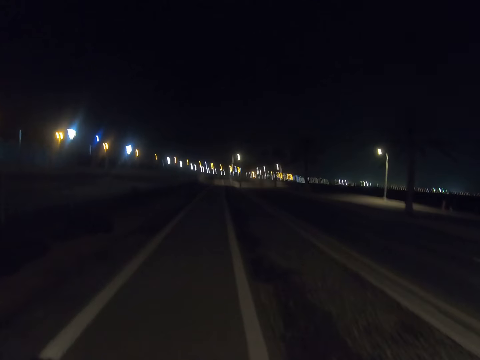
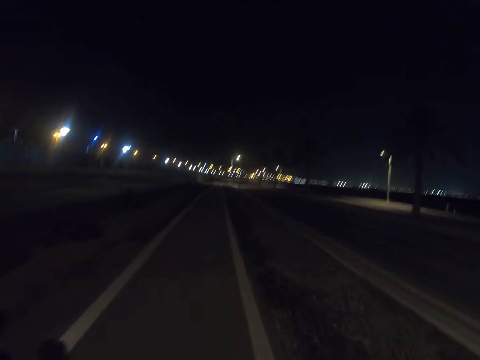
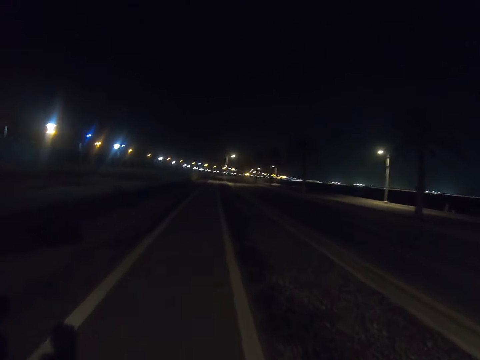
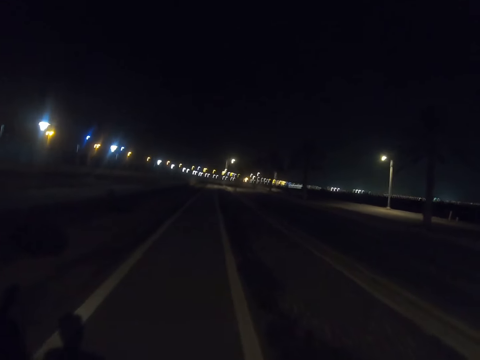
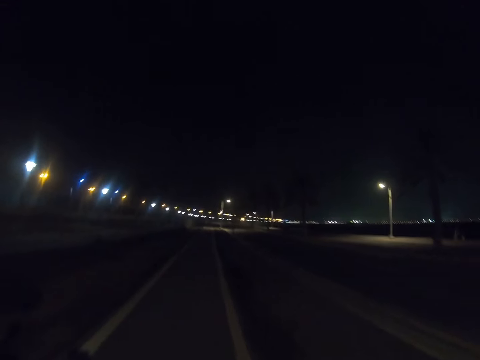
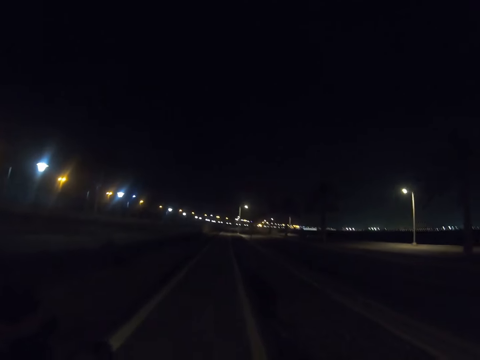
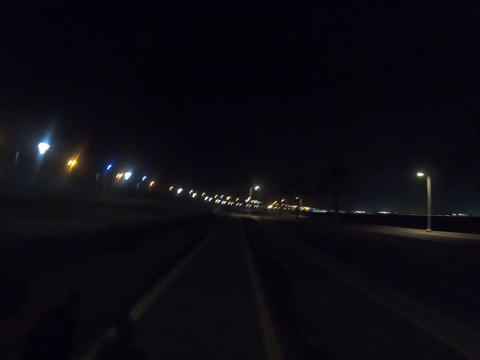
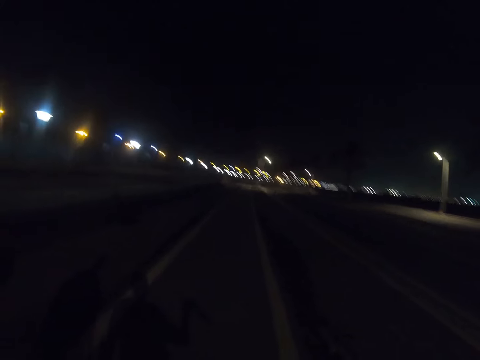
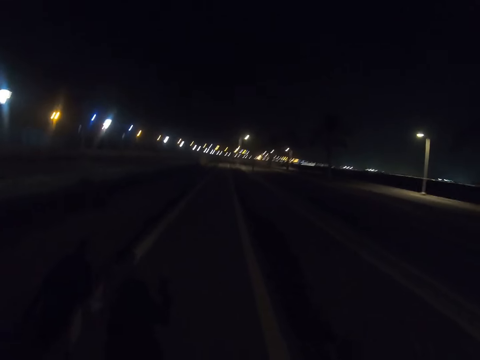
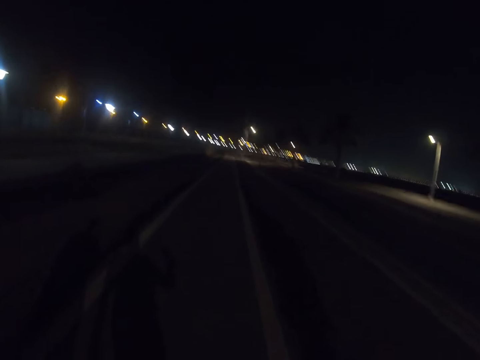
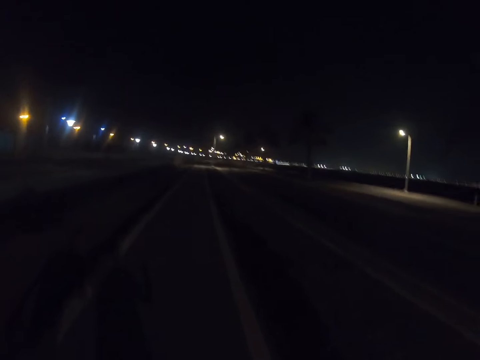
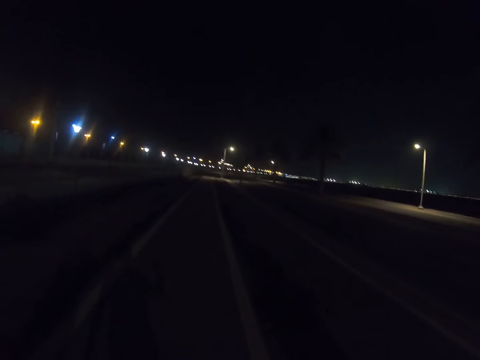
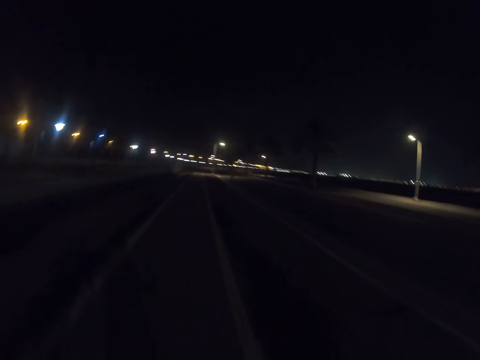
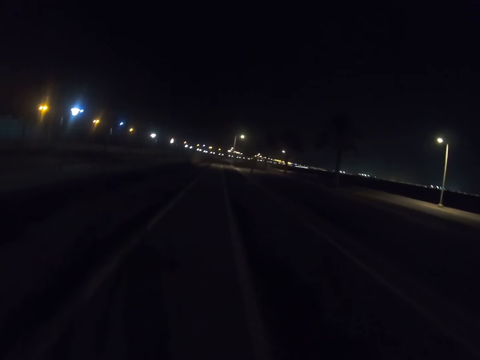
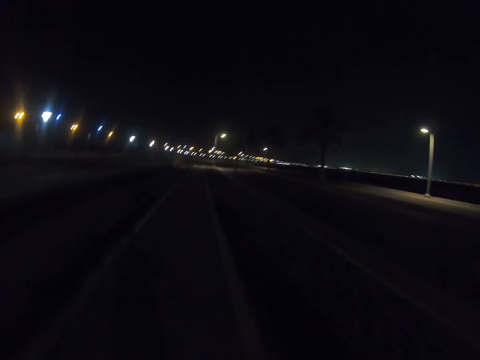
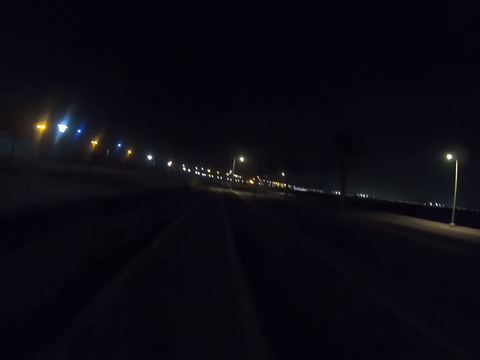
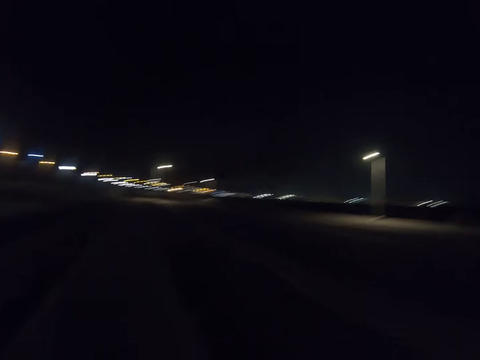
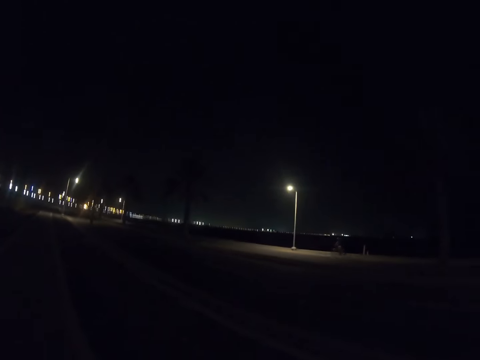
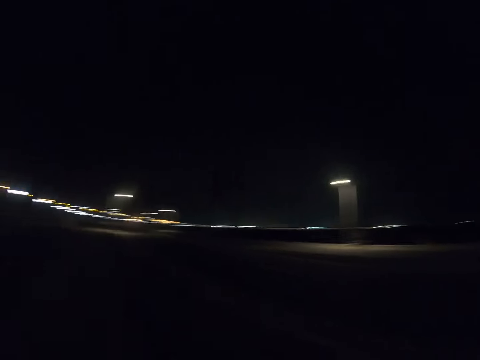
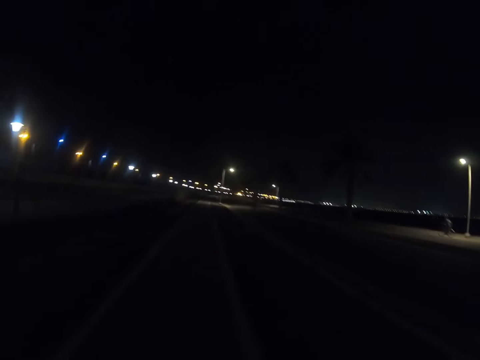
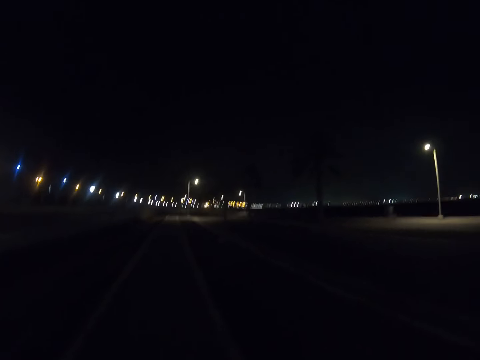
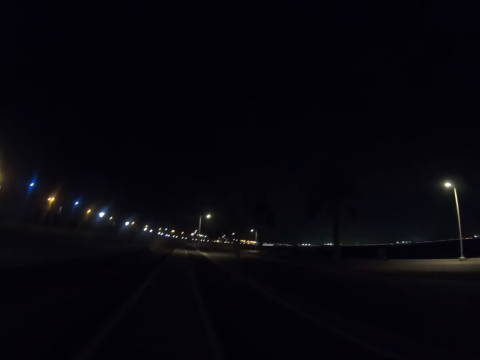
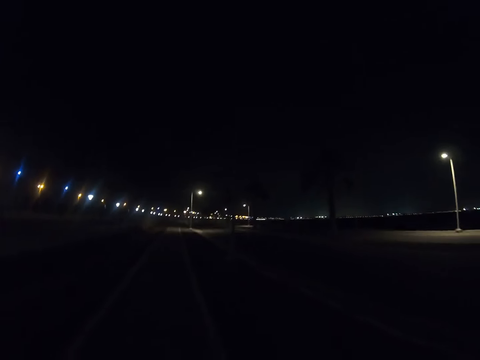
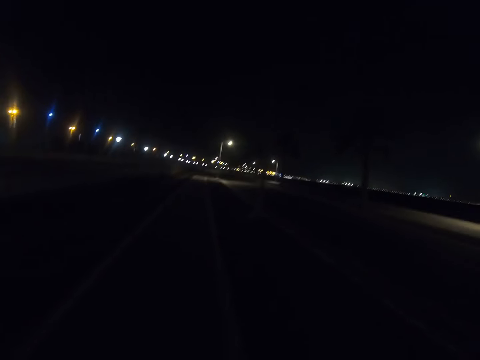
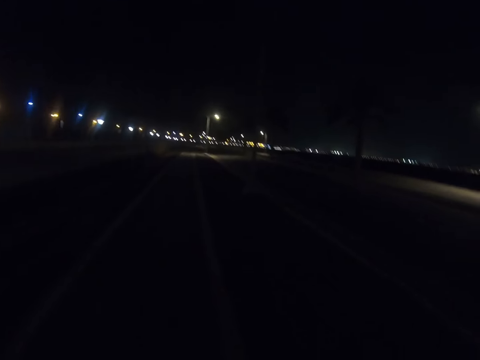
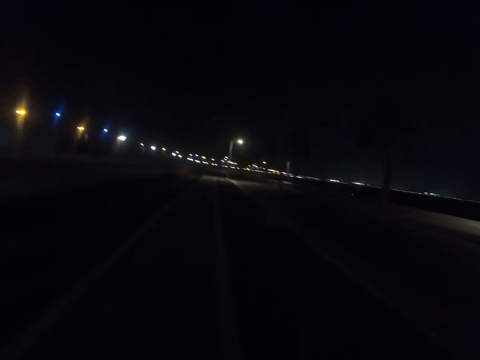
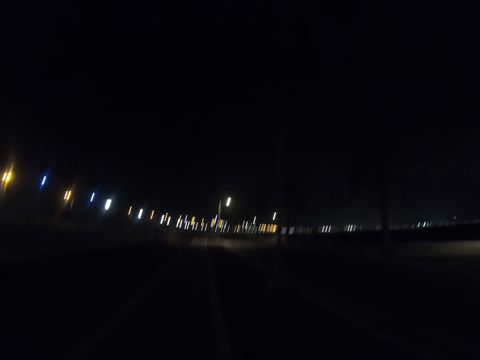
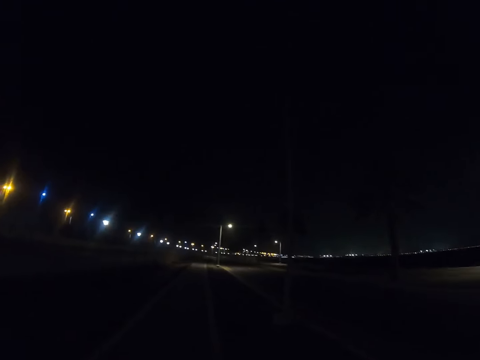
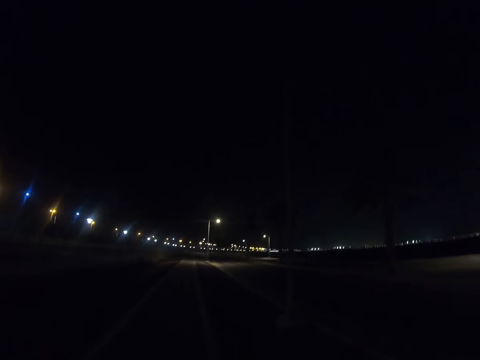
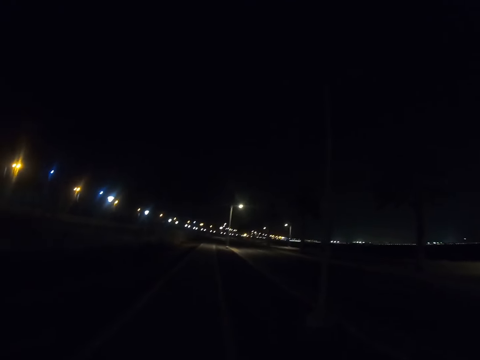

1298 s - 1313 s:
A person walks along the highway. Another person passes on a bicycle.

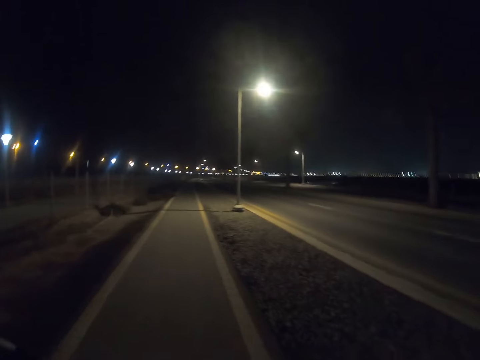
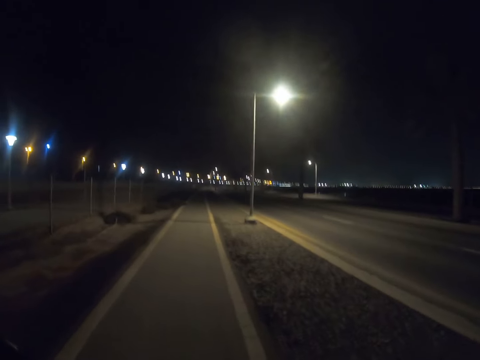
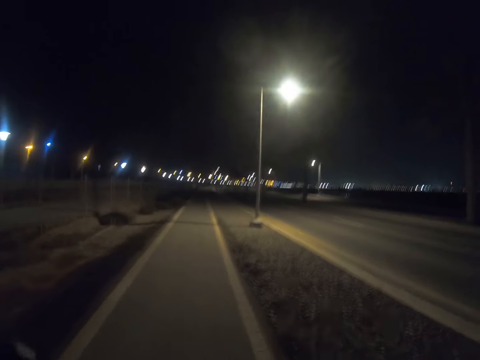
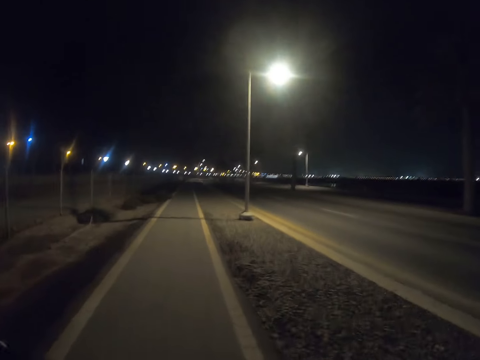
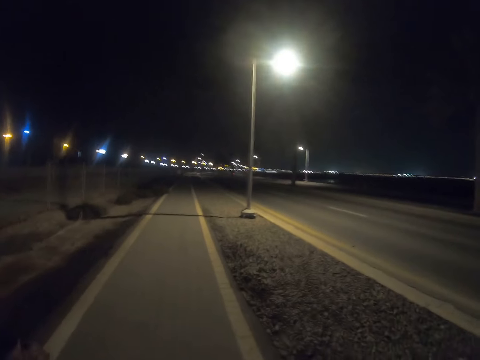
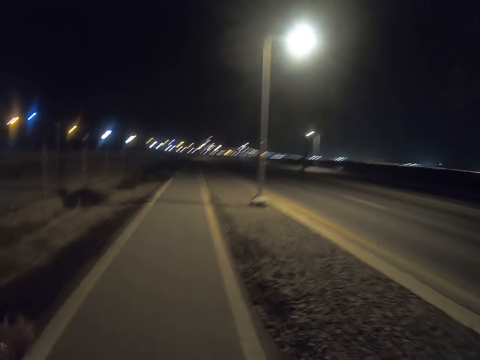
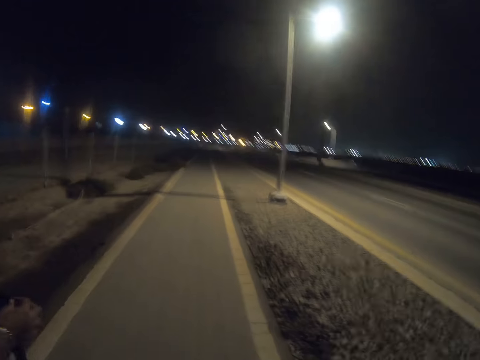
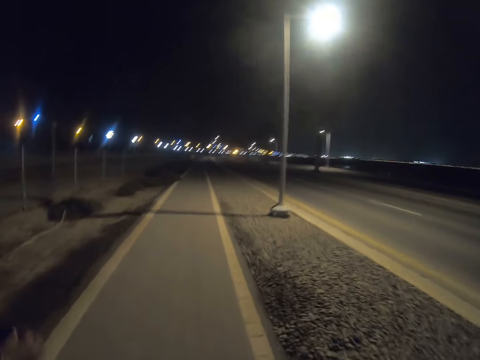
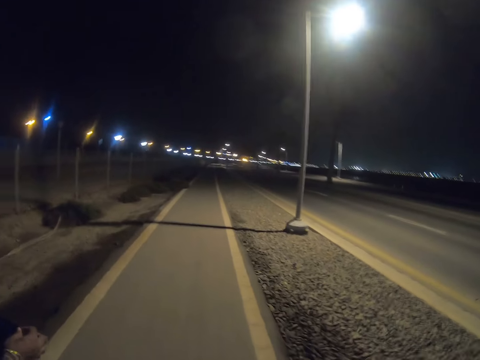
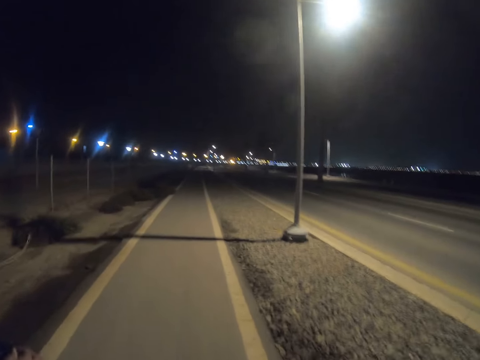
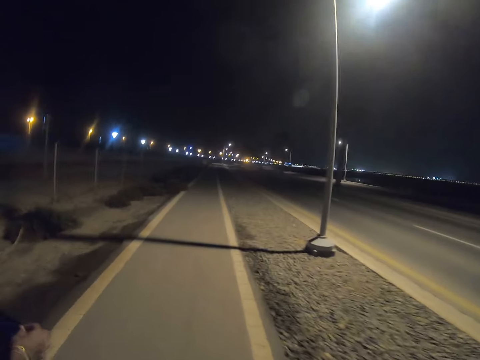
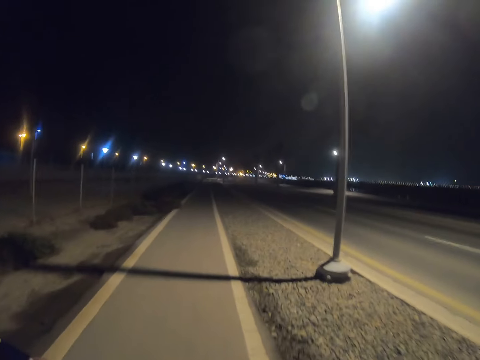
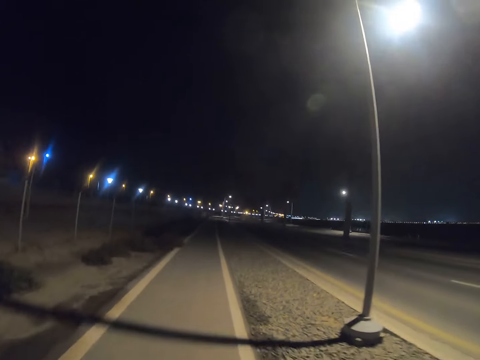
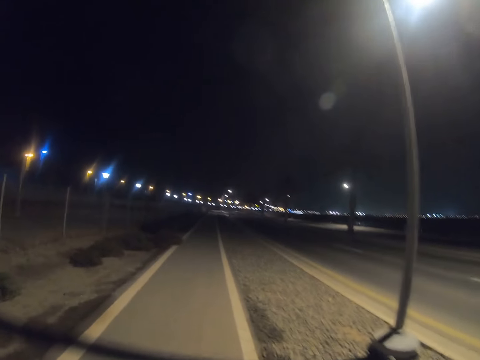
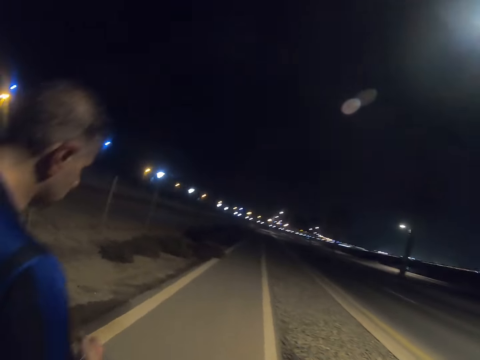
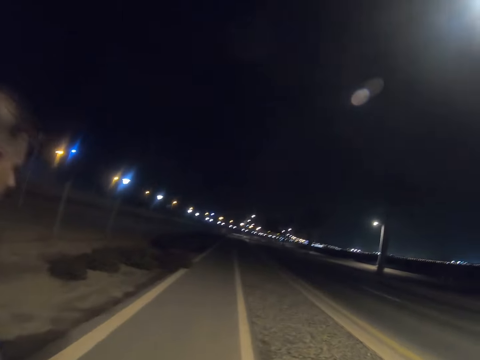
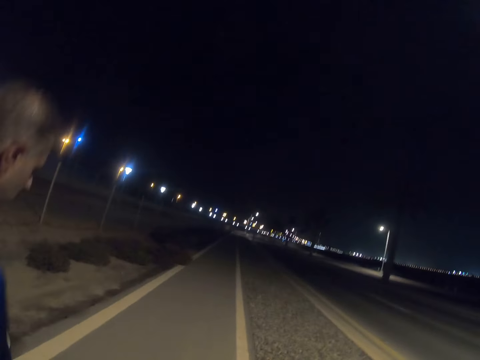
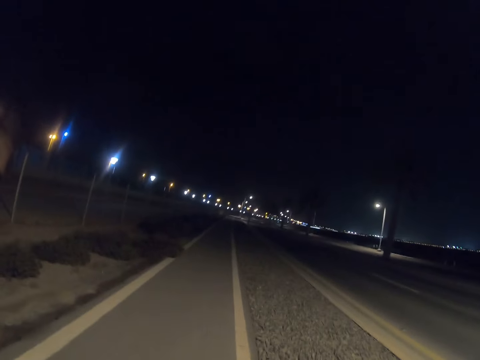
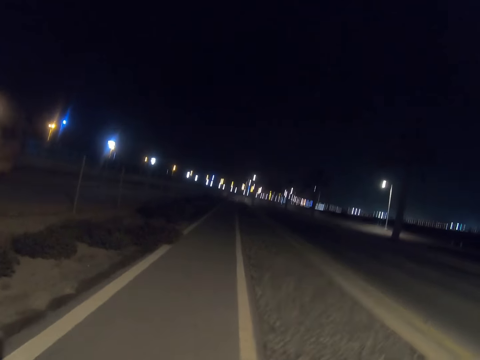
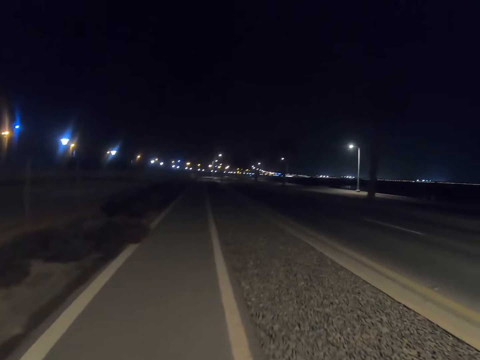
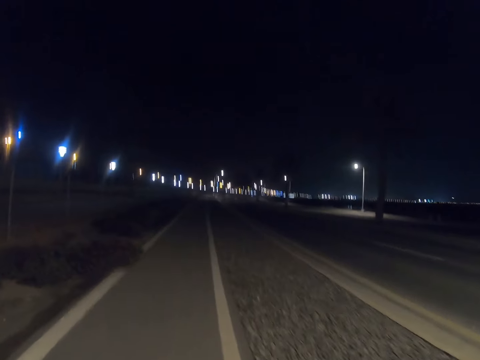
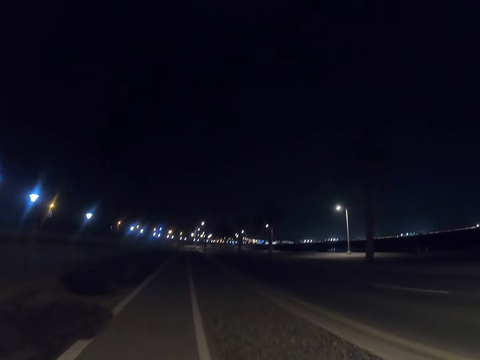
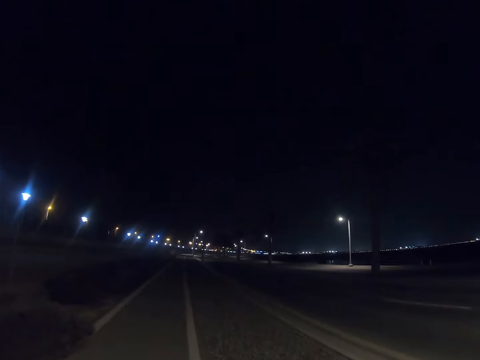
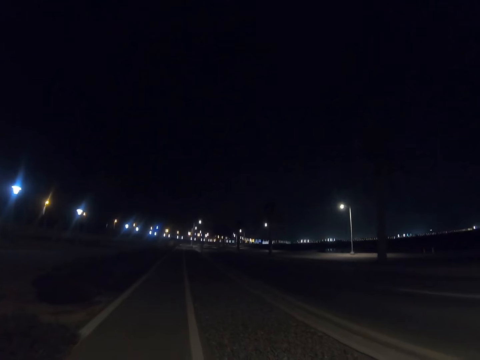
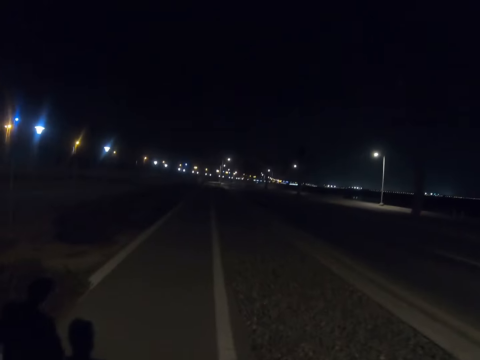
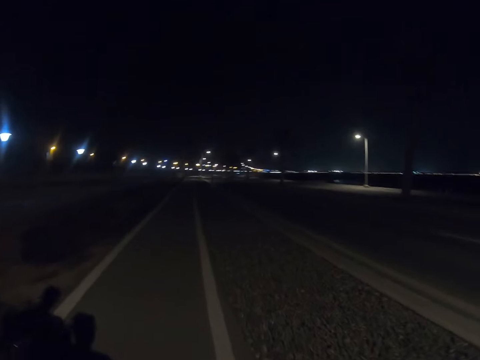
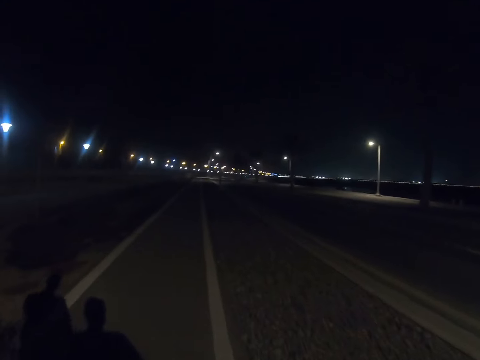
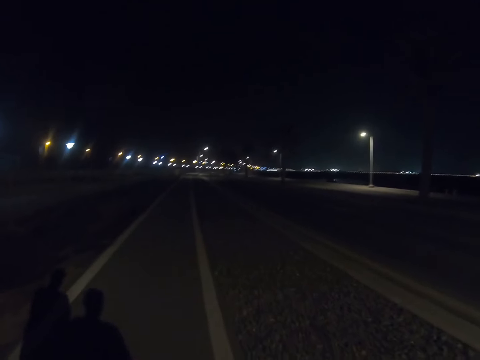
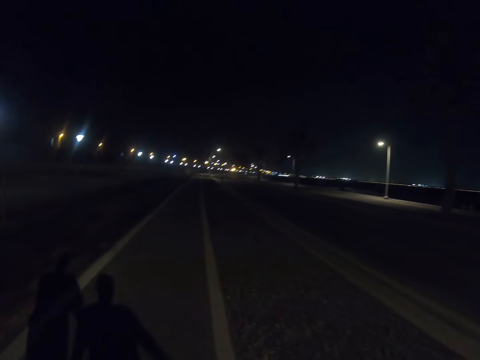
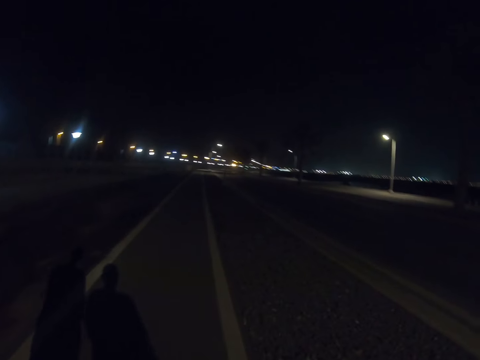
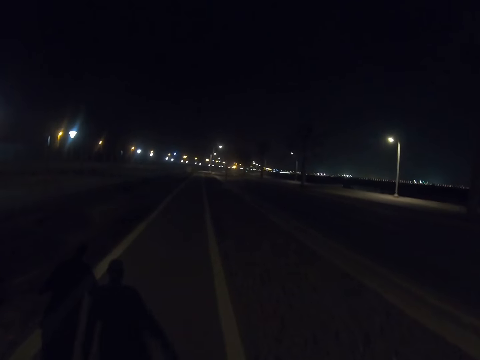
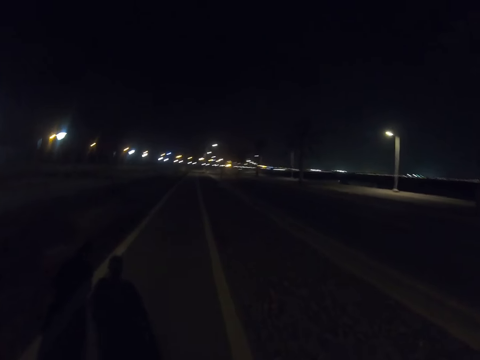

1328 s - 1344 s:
The camera wearer walks along the highway. A person walks along the highway. Another person walks along the highway.
